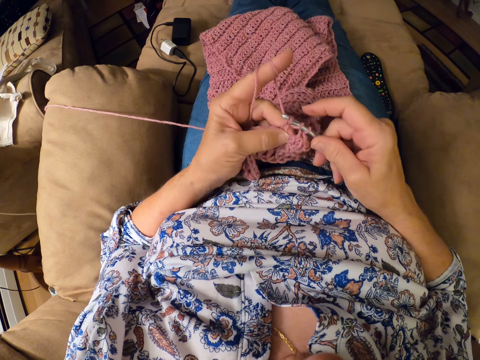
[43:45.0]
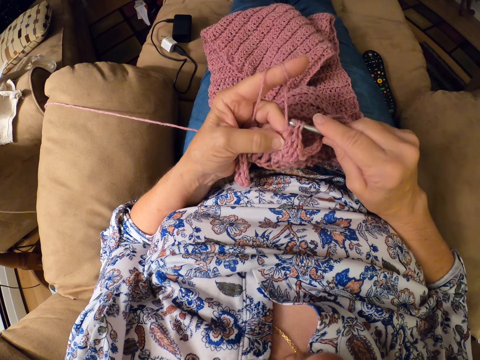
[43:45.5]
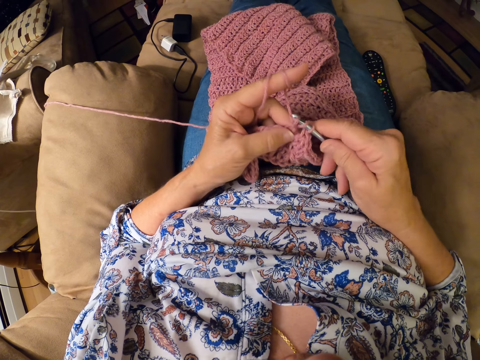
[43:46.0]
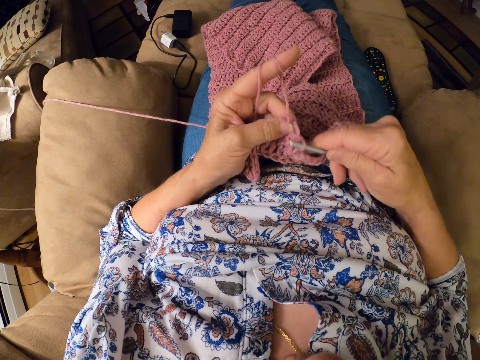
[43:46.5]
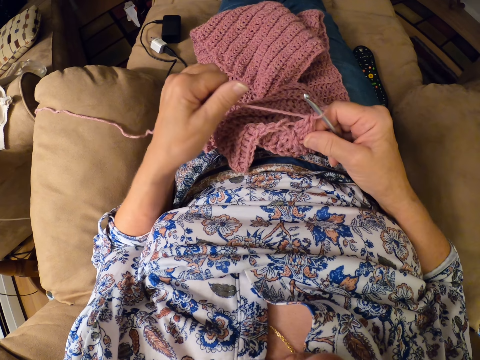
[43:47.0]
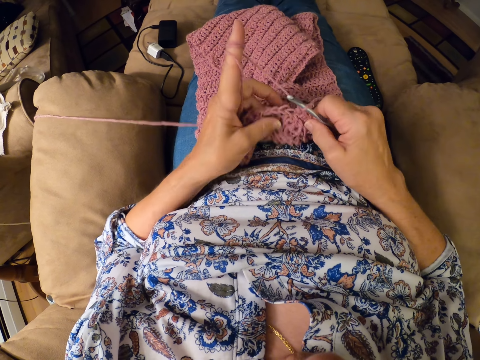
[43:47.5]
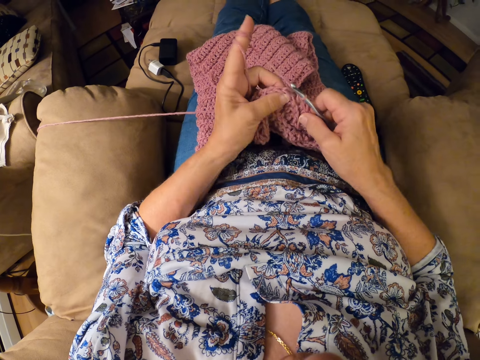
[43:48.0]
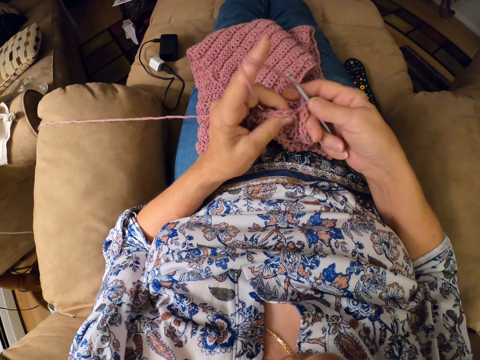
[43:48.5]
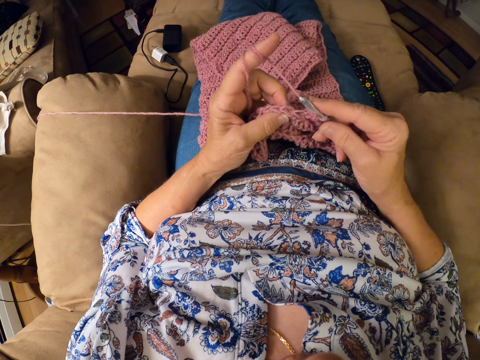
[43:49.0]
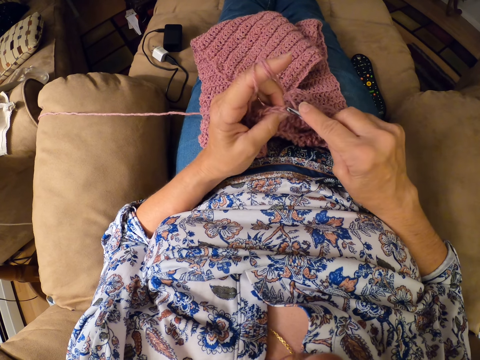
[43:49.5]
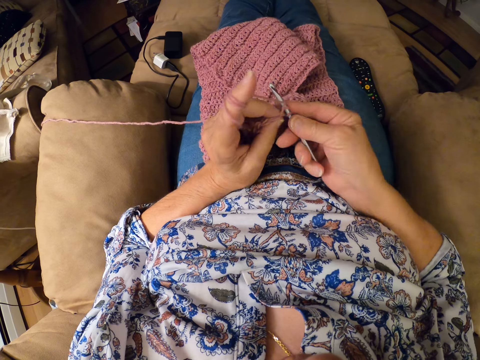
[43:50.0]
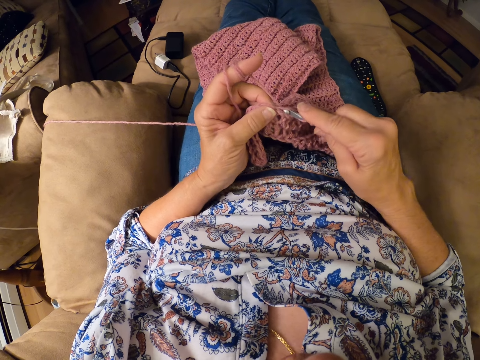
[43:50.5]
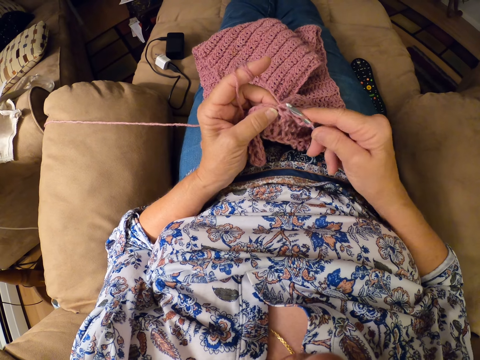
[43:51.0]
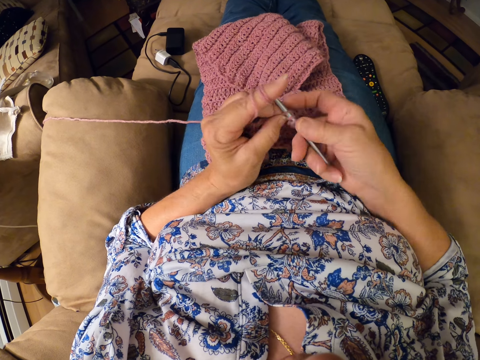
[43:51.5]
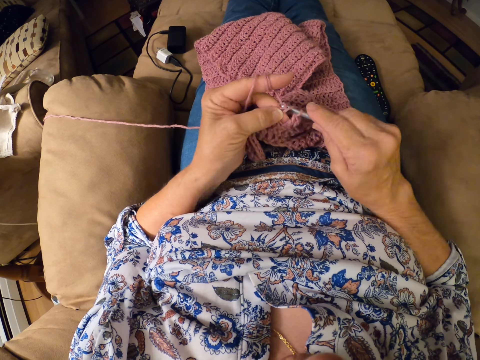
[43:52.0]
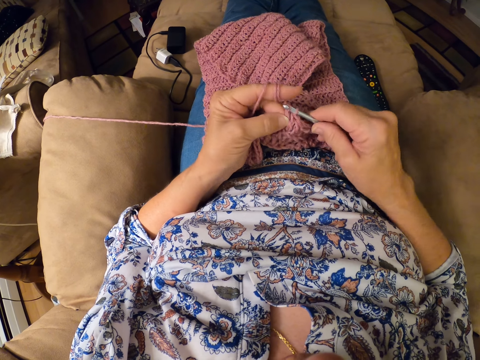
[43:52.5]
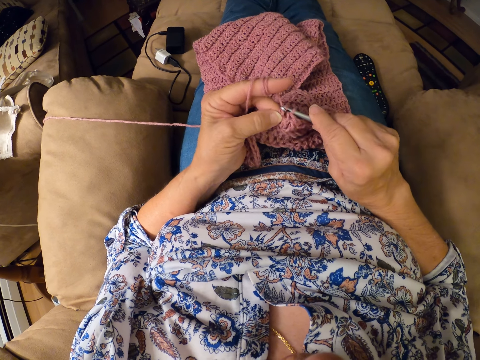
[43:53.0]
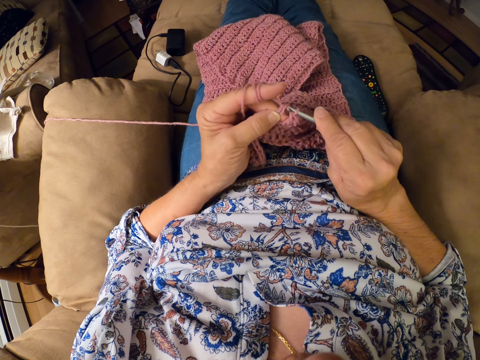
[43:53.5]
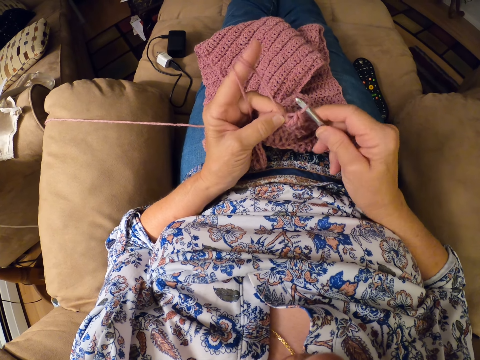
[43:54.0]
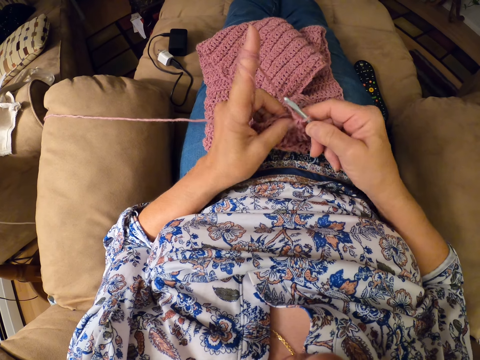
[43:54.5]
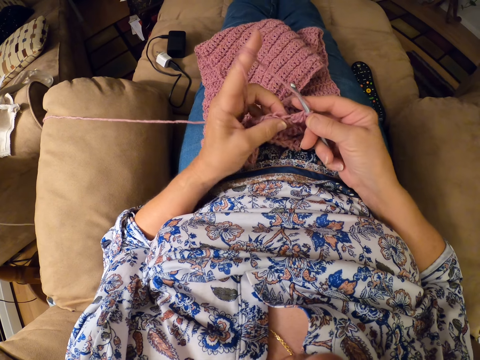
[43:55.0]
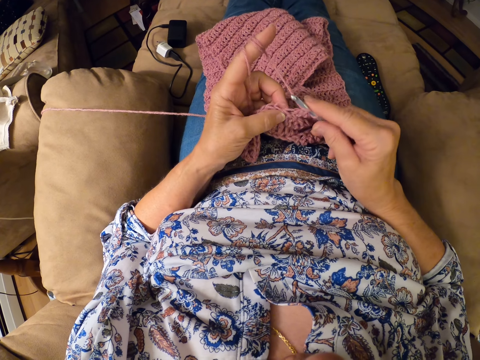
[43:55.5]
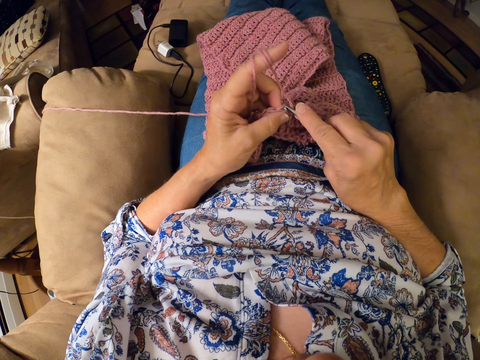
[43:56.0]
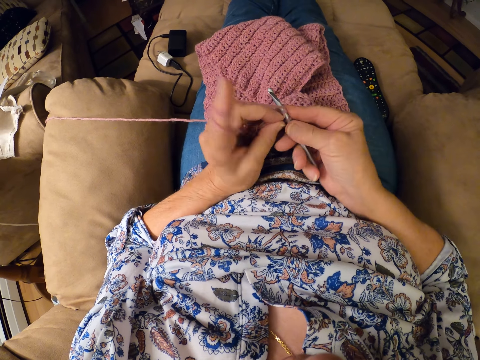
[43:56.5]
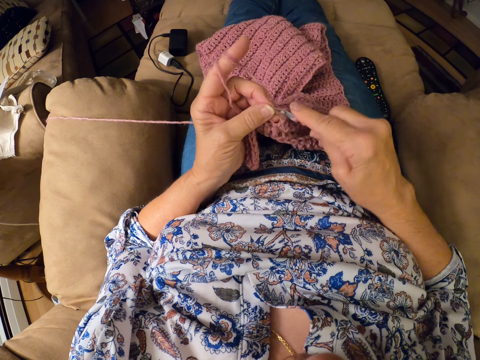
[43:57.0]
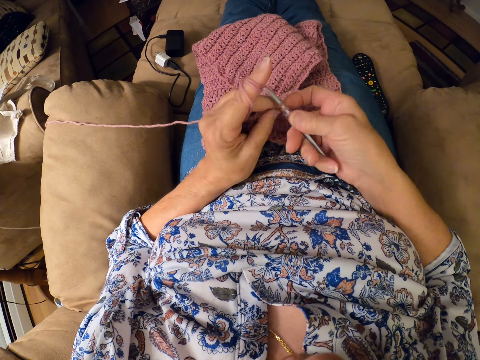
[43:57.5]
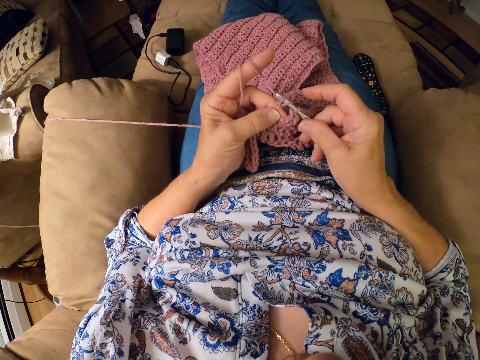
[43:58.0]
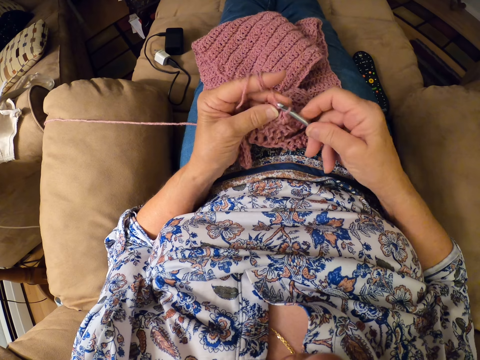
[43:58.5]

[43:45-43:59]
The camera wearer twirls the yarn around her left hand. She adjusts the thread. She continues crocheting the yarn with the crocheting hook.

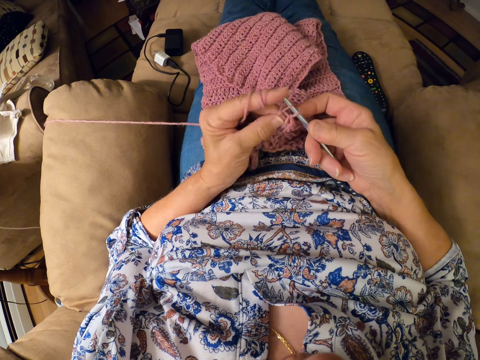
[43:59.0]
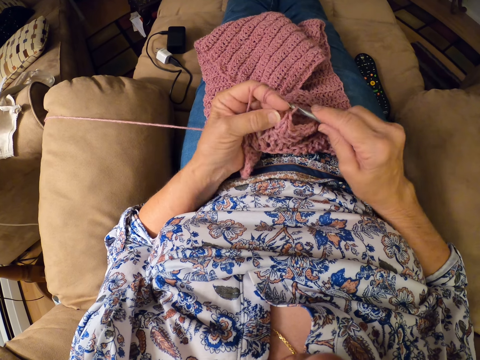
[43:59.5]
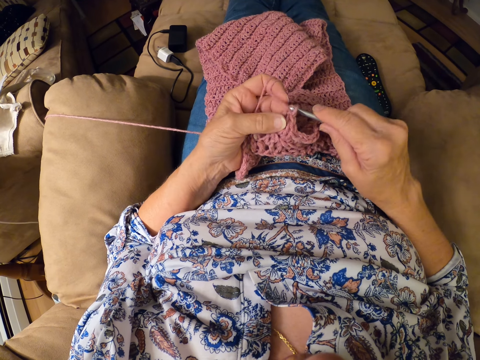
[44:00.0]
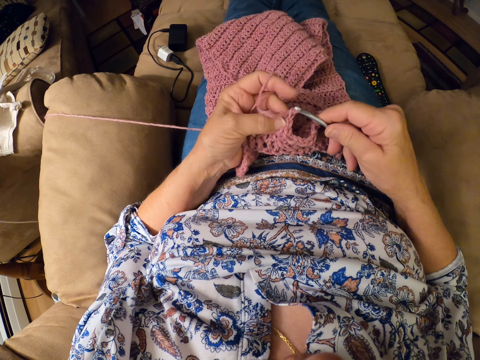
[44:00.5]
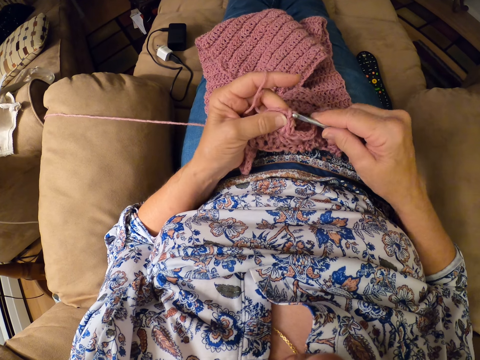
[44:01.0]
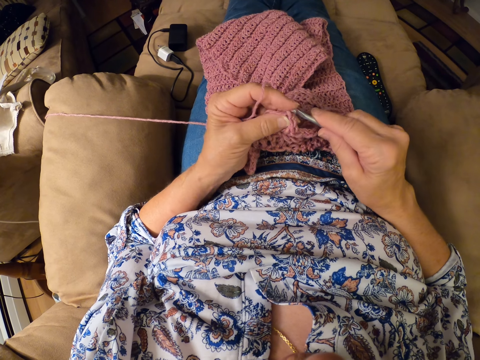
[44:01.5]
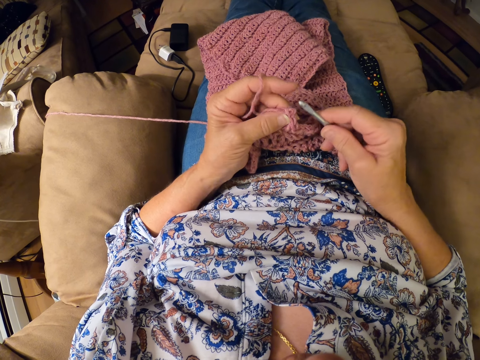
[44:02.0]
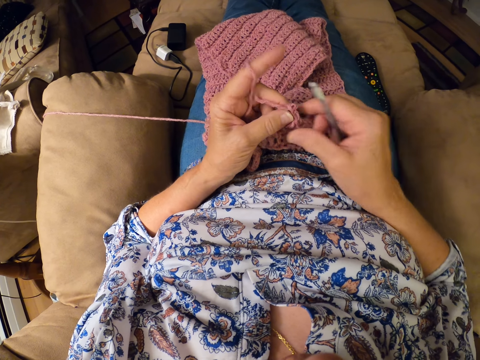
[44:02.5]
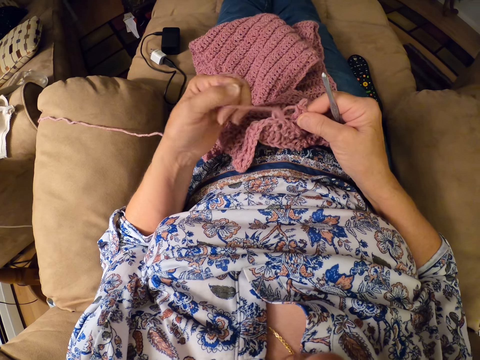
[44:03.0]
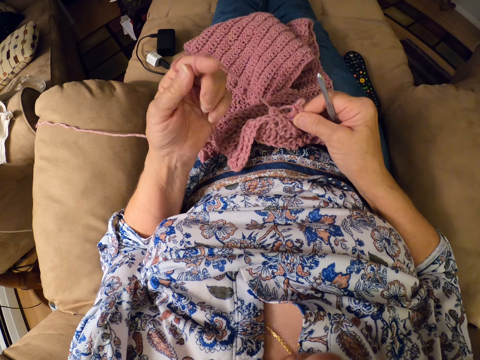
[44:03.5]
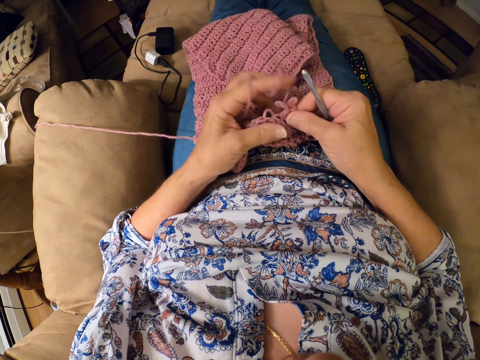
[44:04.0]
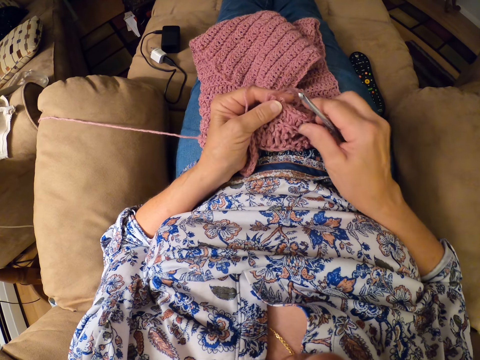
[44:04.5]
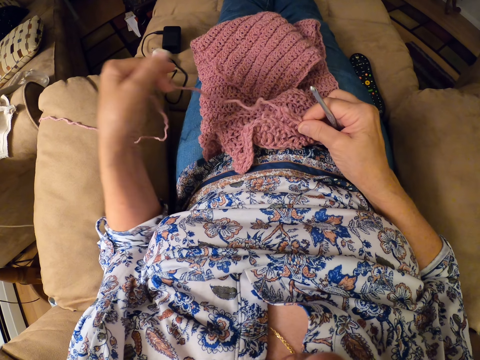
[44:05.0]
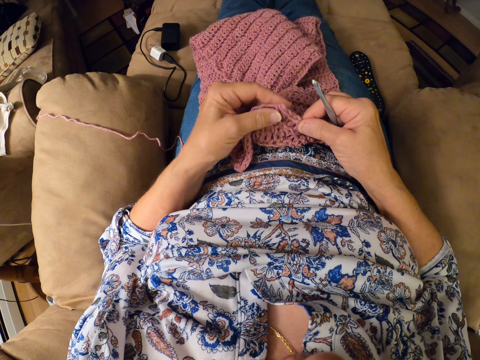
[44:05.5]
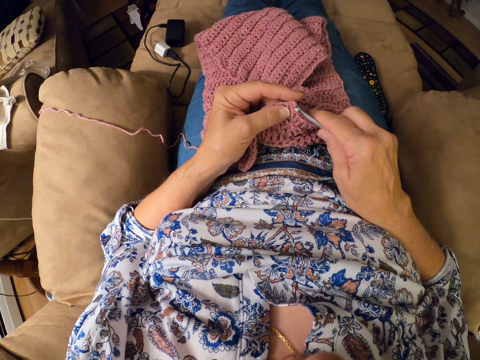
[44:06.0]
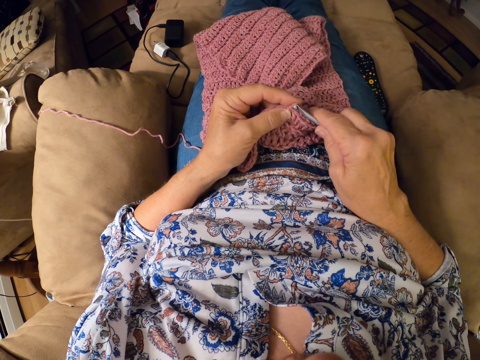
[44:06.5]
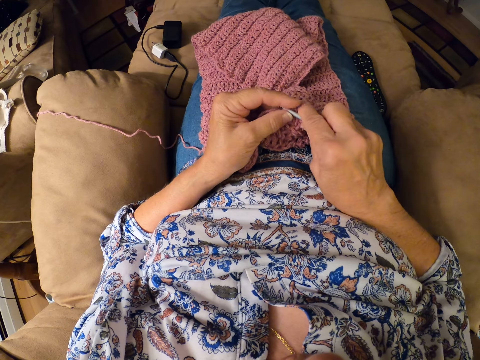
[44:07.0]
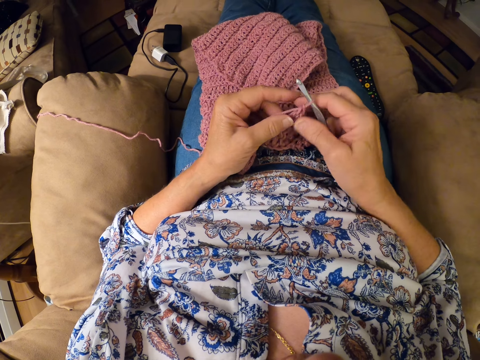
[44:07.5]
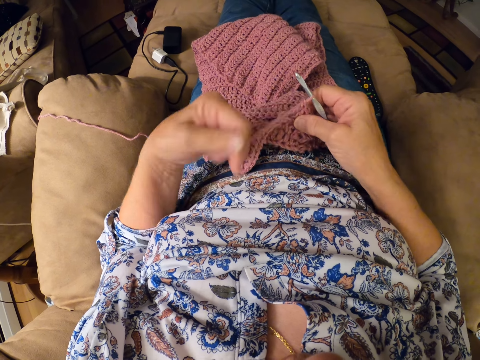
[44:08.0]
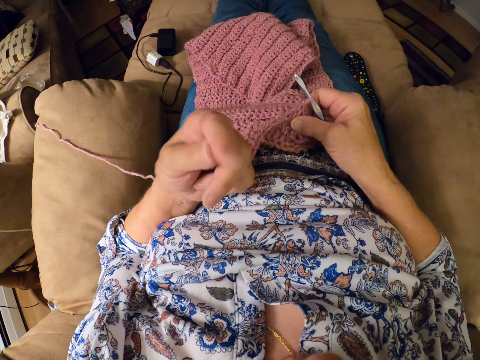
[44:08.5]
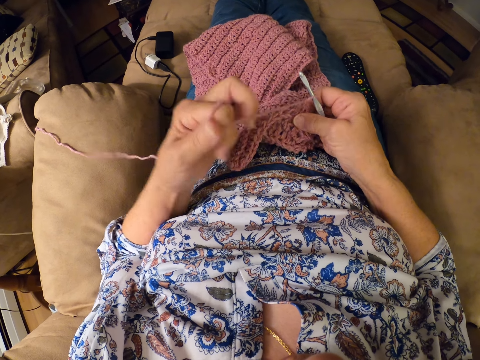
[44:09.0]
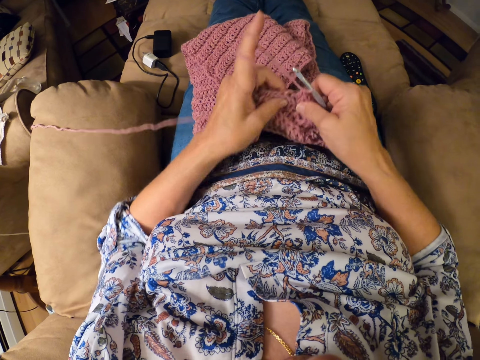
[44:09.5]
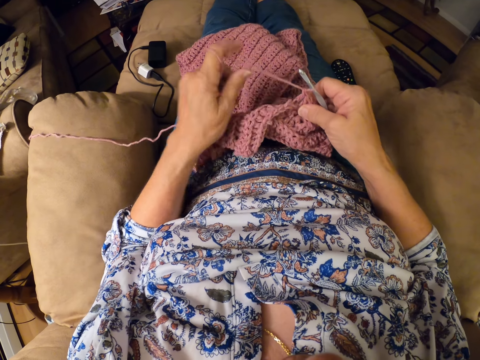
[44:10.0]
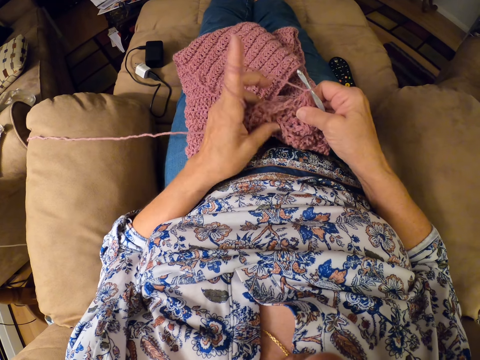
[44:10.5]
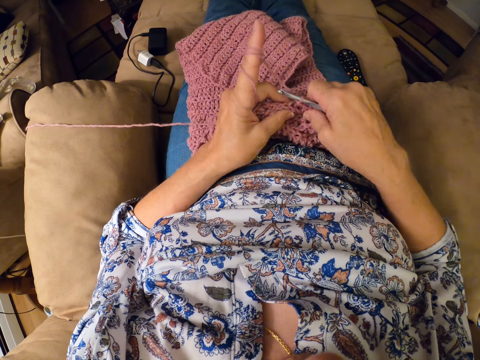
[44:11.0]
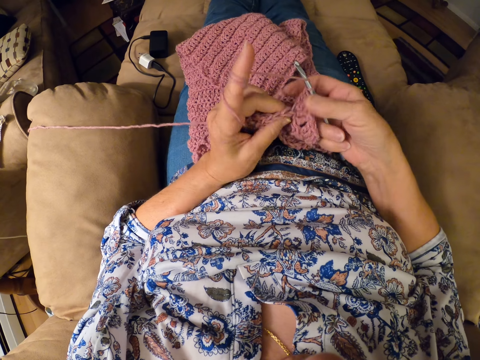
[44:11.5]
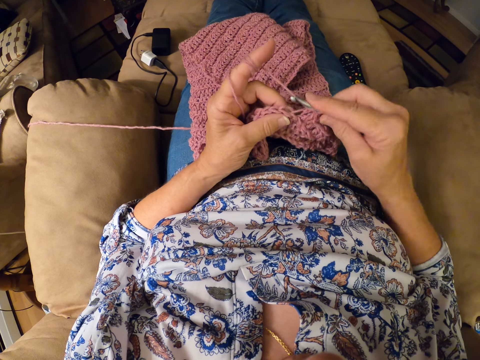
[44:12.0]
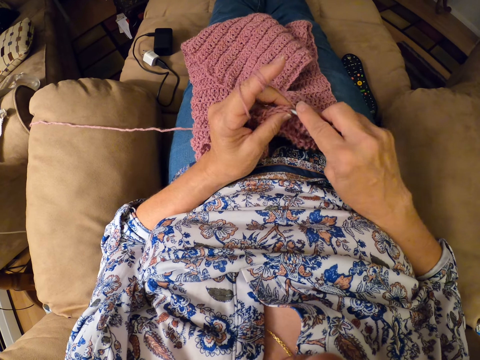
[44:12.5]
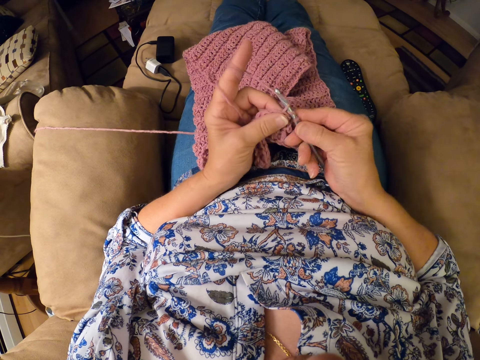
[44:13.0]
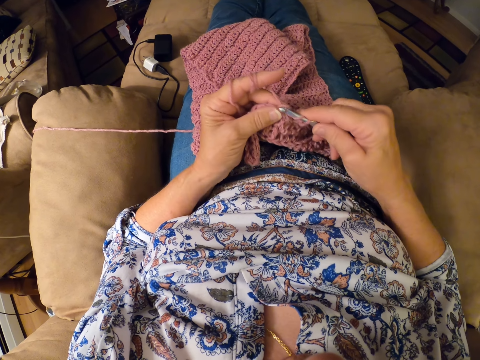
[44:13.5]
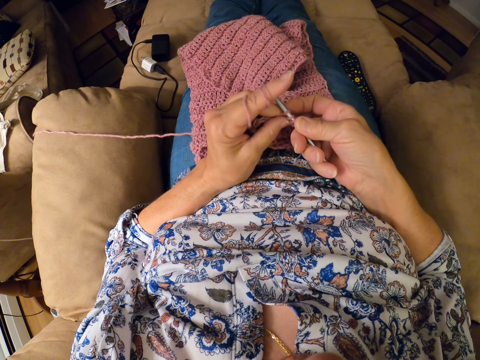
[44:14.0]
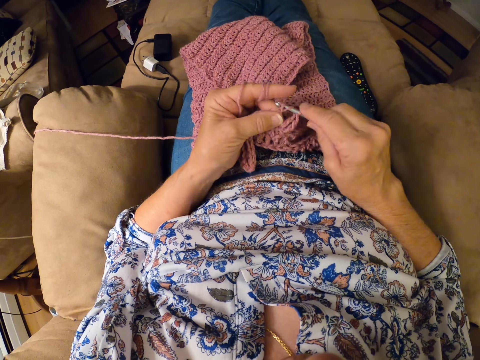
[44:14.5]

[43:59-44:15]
The camera wearer removes the crocheting hook from the yarn. She loosens the yarn with her left hand. She pulls the thread. She inserts the crocheting hook back into the yarn. She hooks the thread with the crochet hook. She adjusts the thread. She twirls the yarn around her left hand. She inserts the crocheting hook back into the yarn. She crochets the garment.
